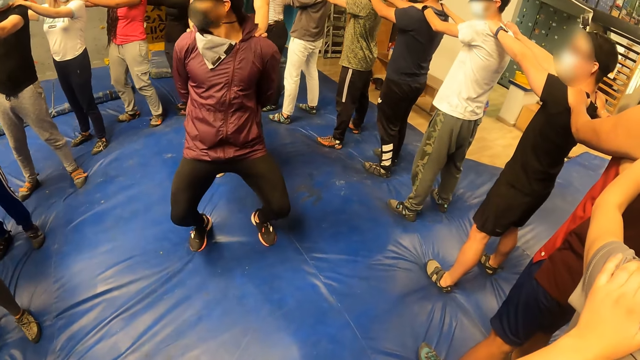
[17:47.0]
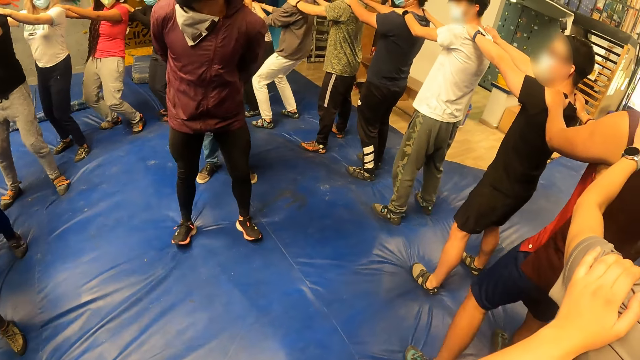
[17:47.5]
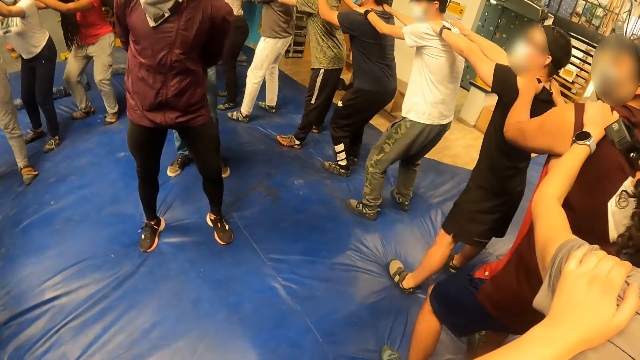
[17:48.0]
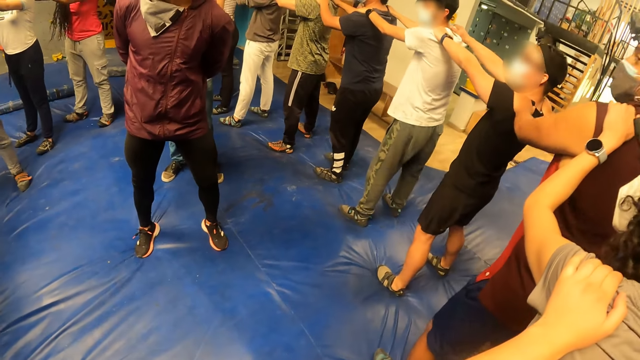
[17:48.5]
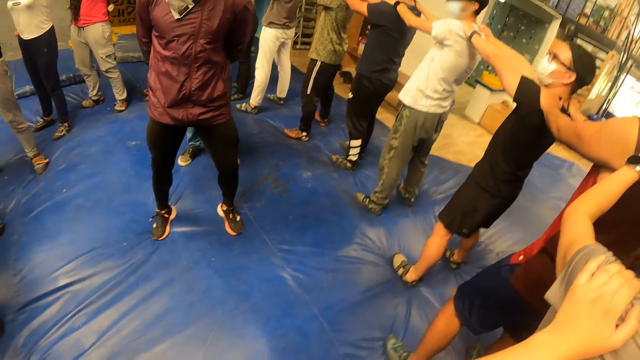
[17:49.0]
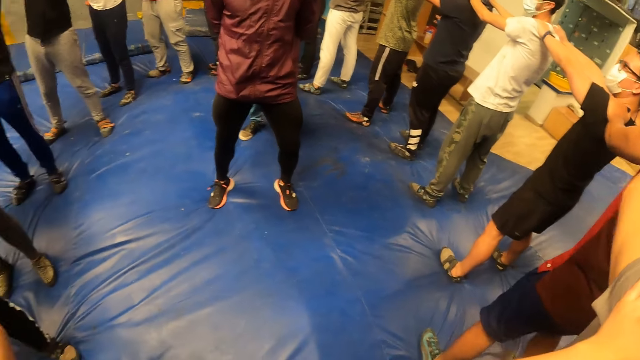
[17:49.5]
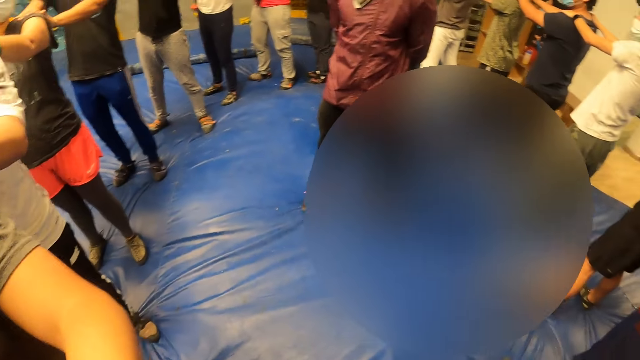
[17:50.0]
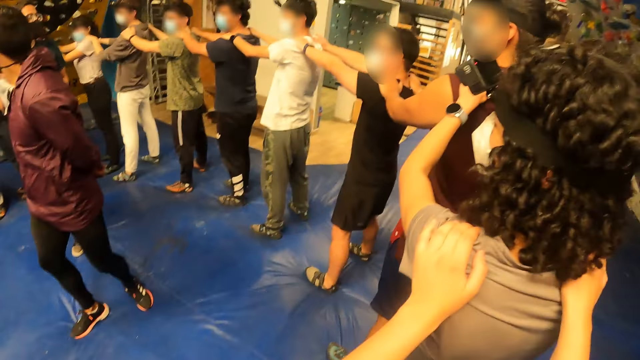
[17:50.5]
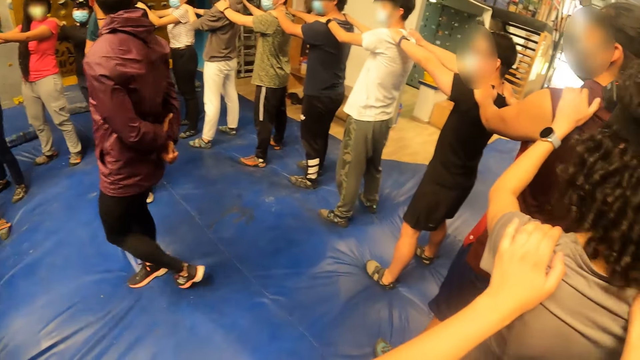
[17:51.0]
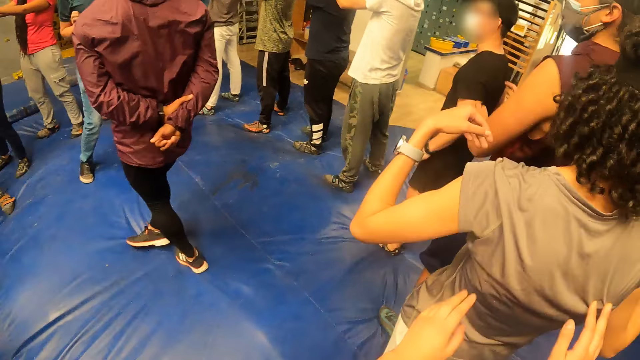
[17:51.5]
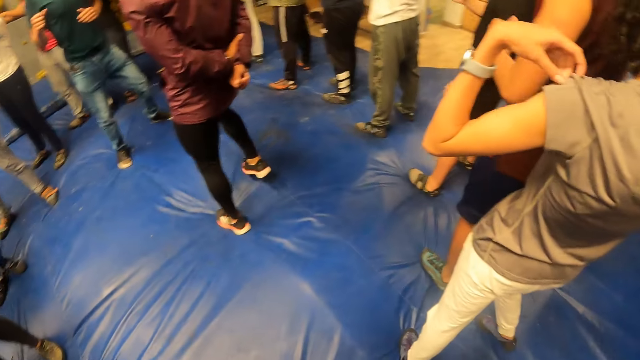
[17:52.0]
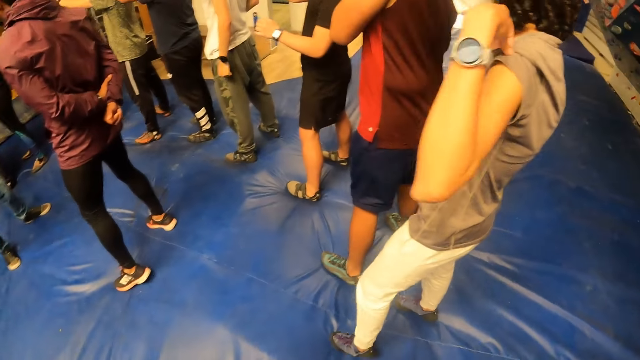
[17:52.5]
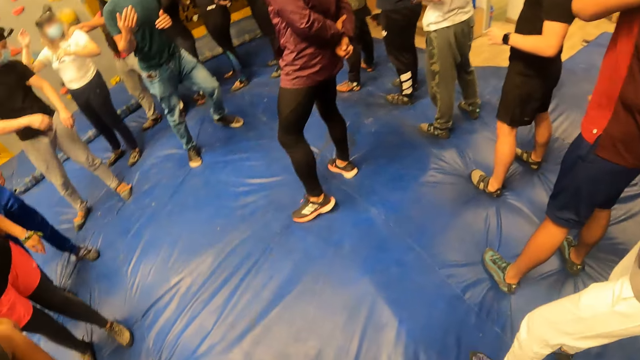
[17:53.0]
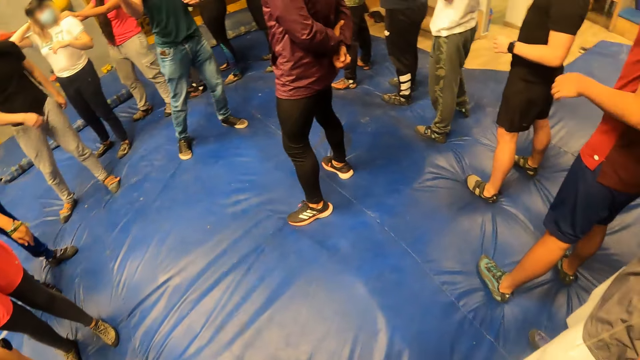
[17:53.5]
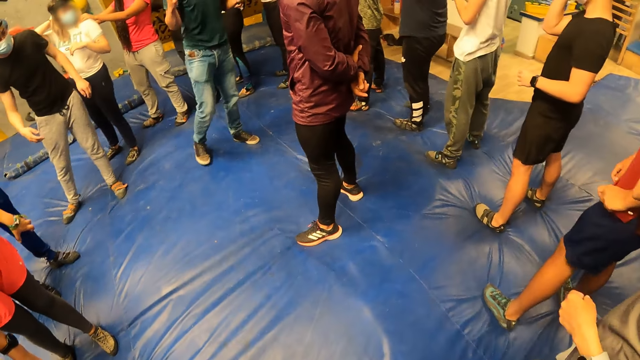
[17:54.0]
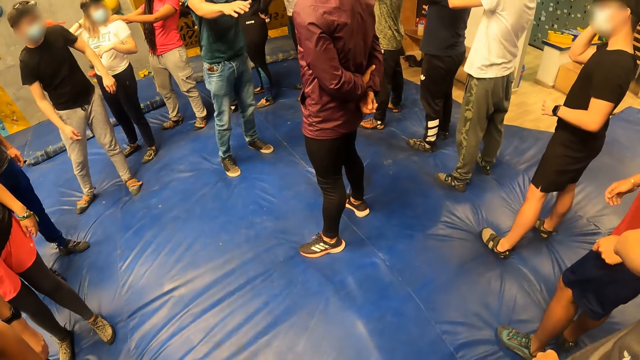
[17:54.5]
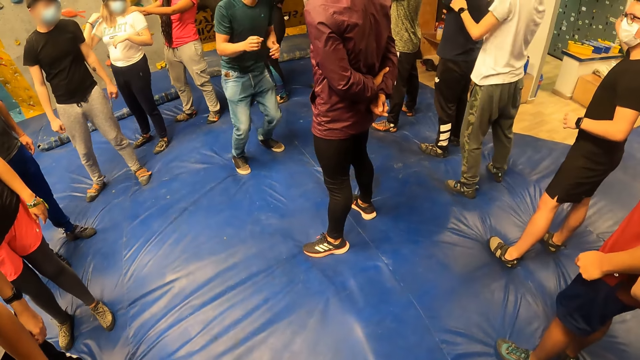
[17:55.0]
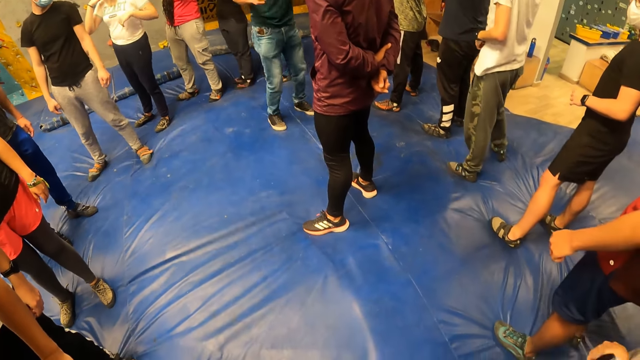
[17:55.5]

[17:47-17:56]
The camera wearer slides her hands down on the woman's back. The woman adjusts her shirt with her left hand. The camera wearer stands on the floor.

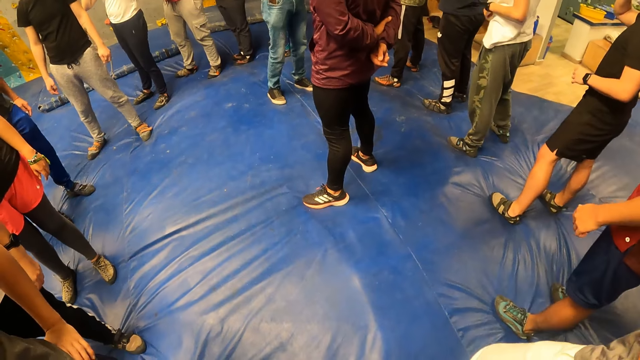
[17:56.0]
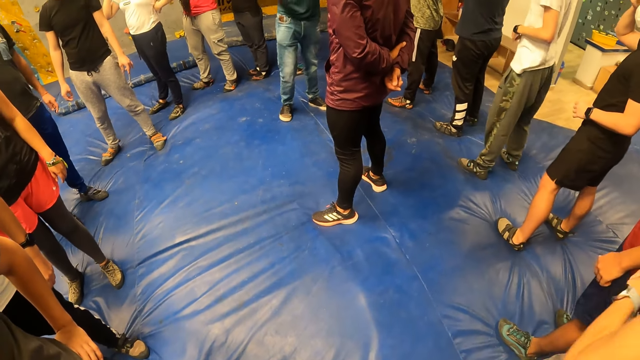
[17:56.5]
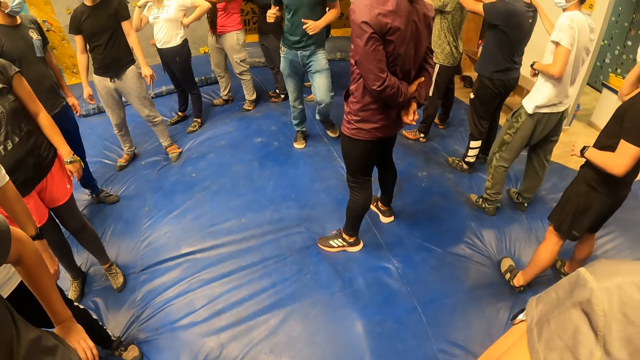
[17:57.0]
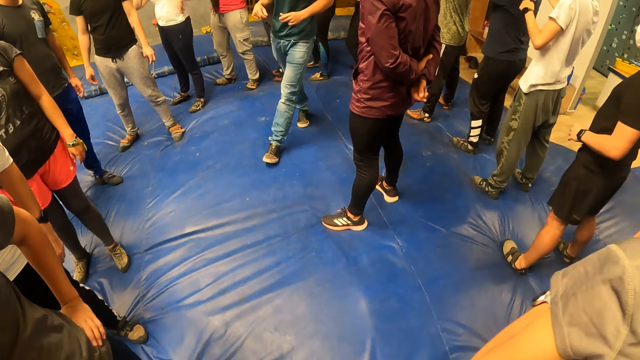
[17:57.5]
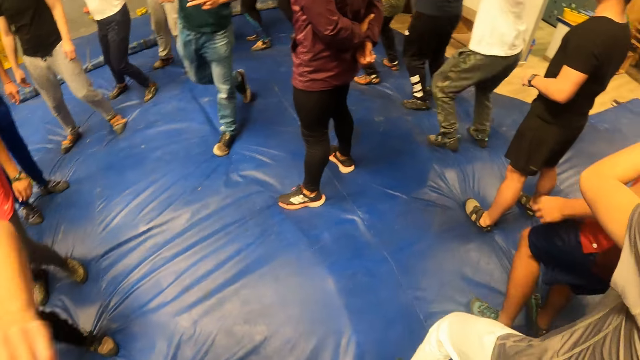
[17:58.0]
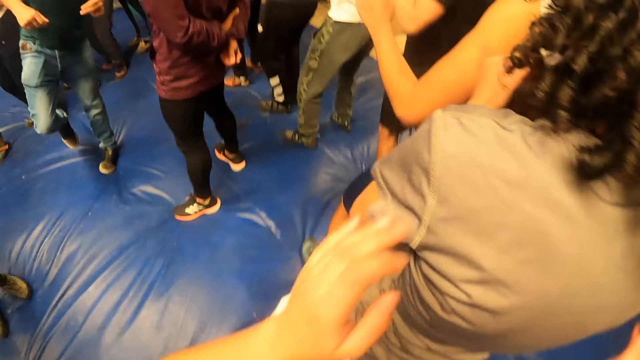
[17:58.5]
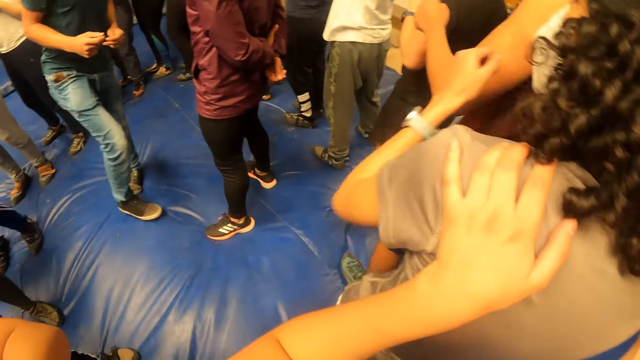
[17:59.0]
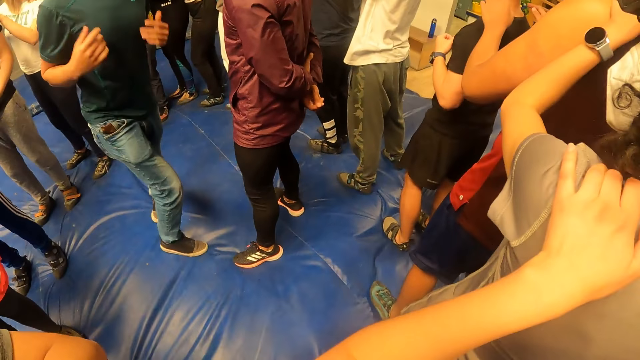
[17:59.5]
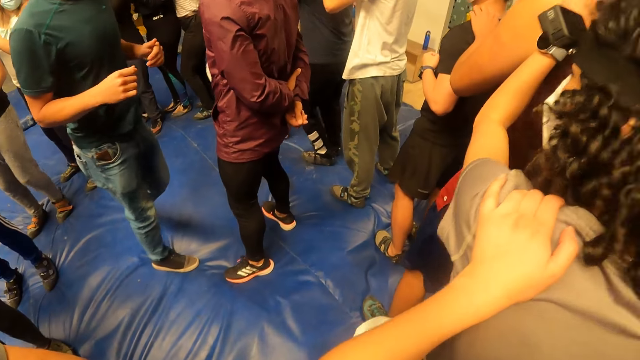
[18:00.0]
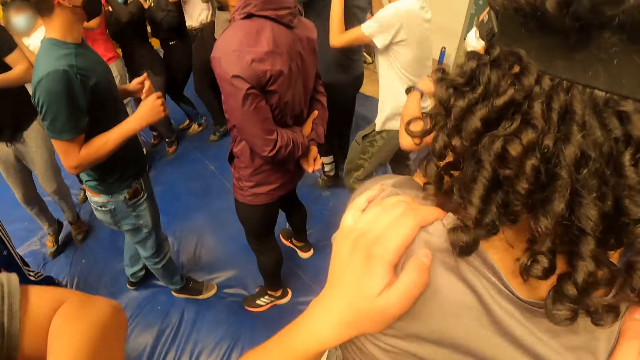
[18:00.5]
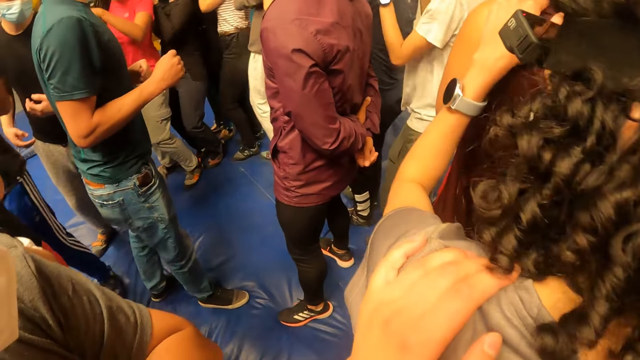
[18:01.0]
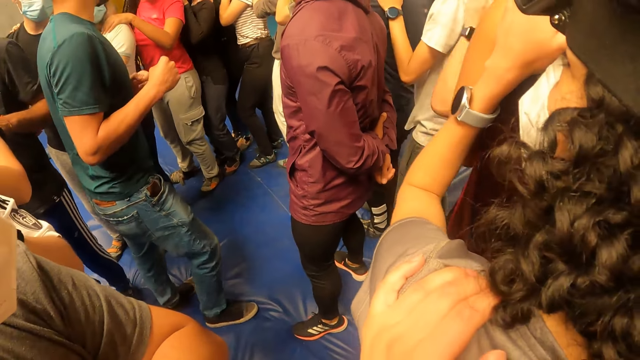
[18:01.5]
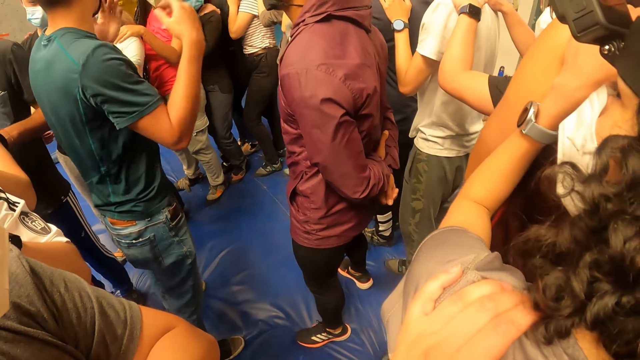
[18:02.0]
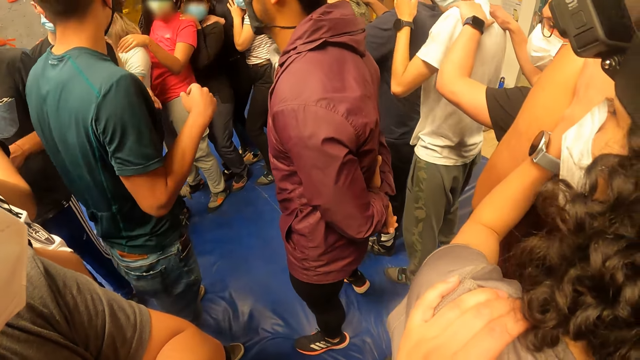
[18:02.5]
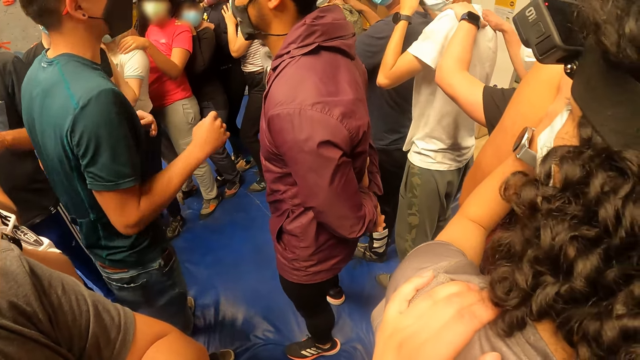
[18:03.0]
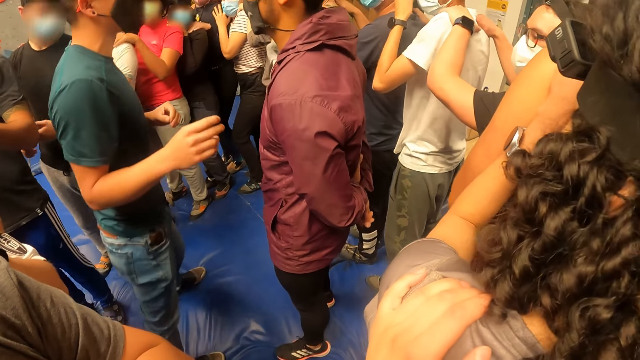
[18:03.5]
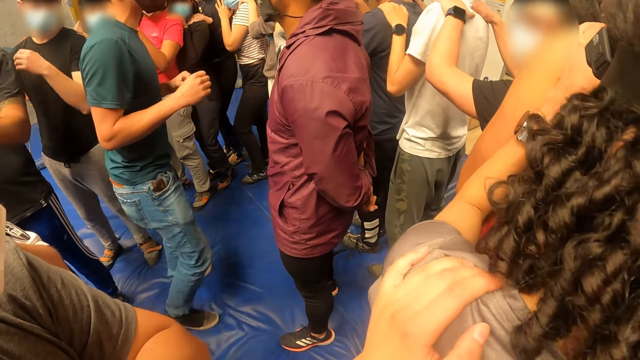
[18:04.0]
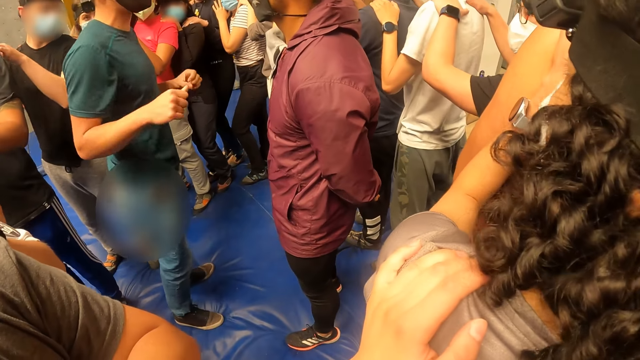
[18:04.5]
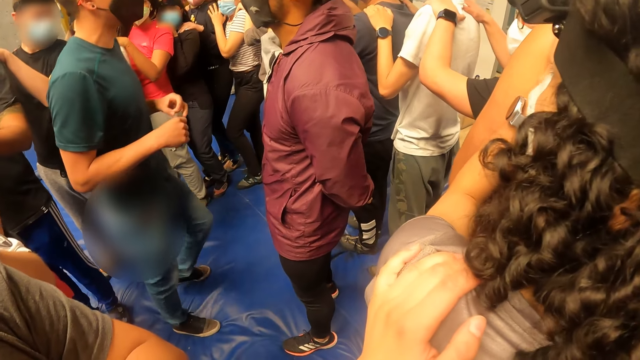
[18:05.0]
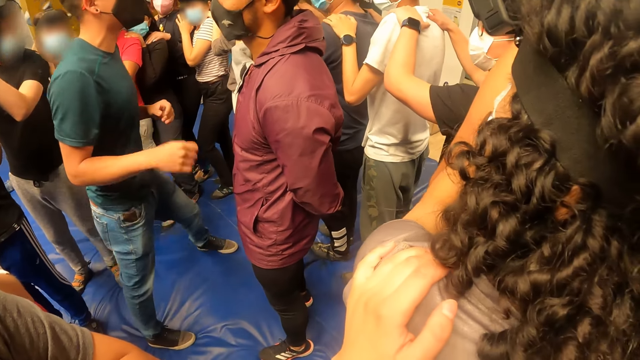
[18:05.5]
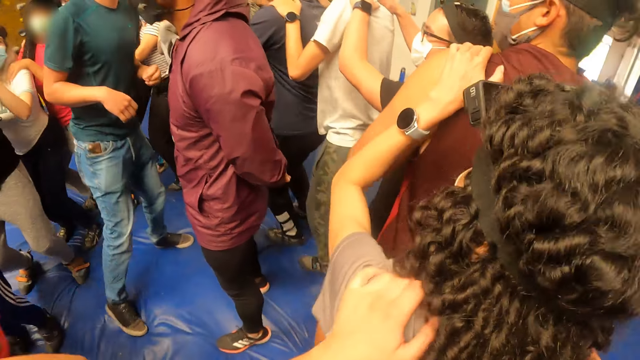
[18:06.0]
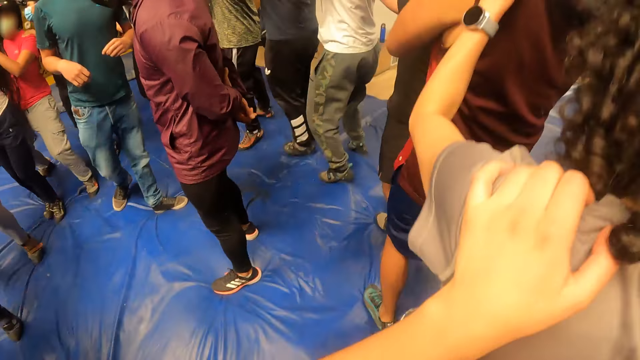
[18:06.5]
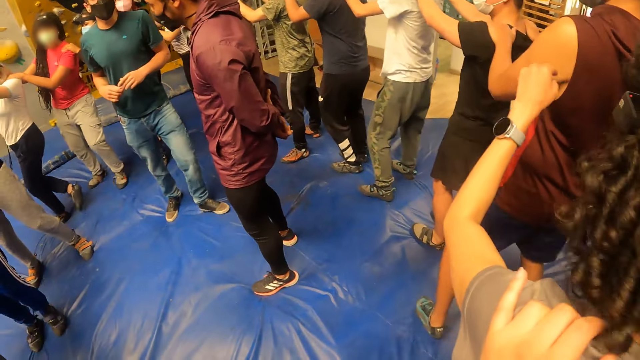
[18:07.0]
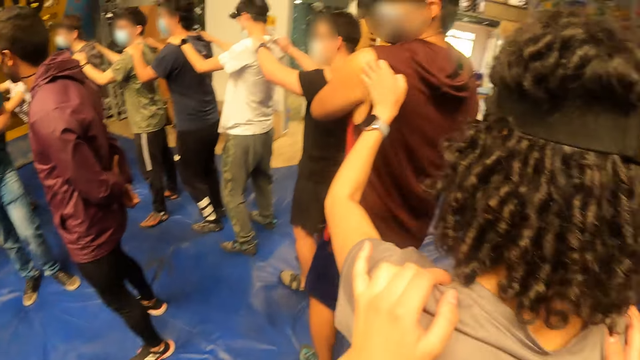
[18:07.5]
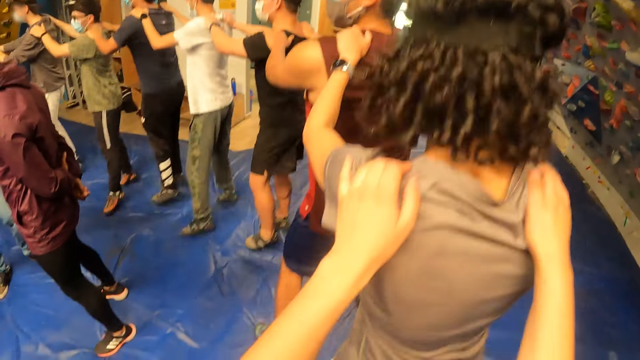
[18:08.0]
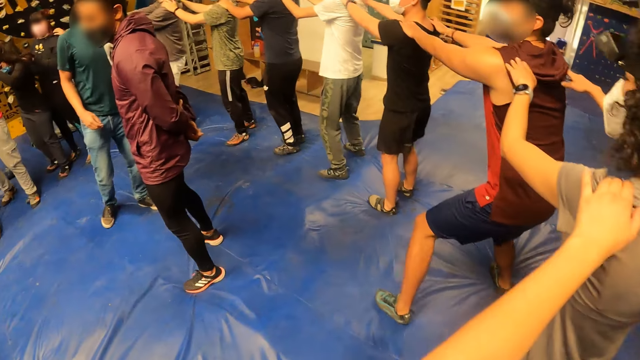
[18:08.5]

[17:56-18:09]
The woman hops on the foam. The camera wearer places her hands on the woman's back. They hold the woman's shoulders with his hands. The woman hops on the foam. She hops on the foam again. The camera wearer jumps up on the floor.
